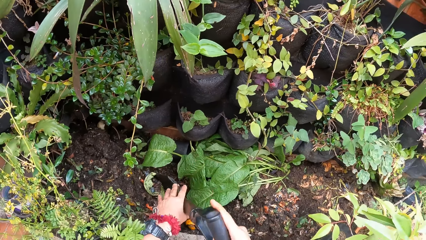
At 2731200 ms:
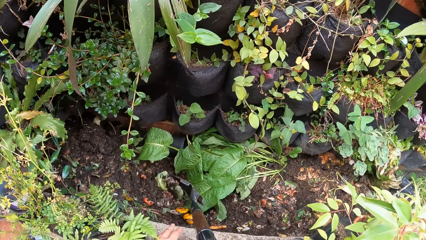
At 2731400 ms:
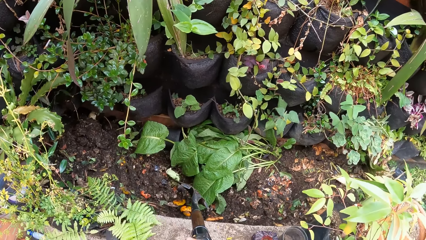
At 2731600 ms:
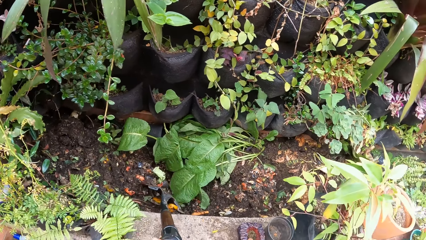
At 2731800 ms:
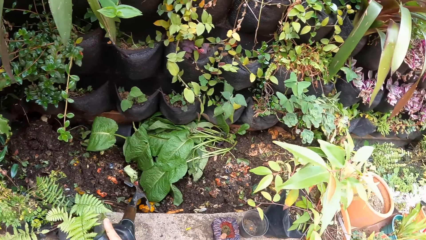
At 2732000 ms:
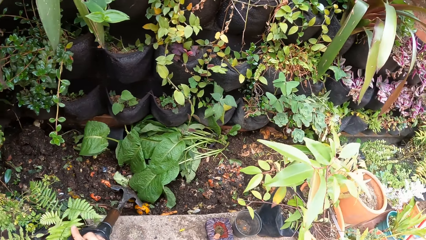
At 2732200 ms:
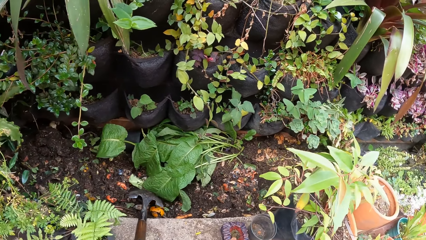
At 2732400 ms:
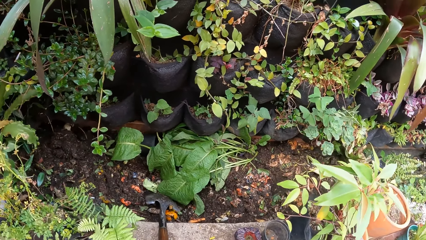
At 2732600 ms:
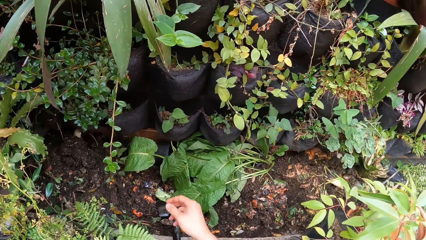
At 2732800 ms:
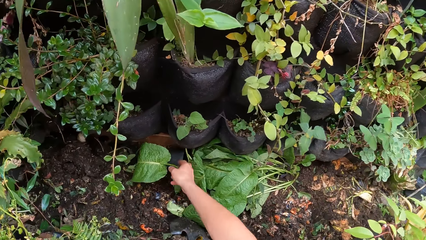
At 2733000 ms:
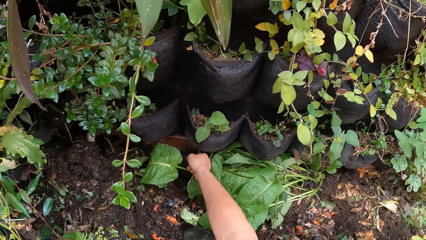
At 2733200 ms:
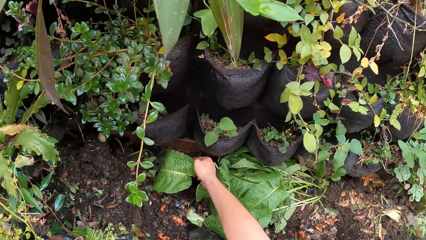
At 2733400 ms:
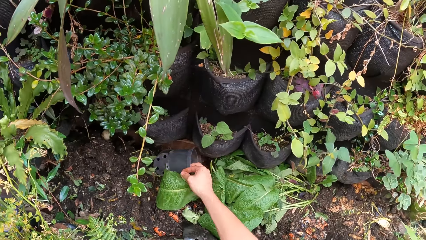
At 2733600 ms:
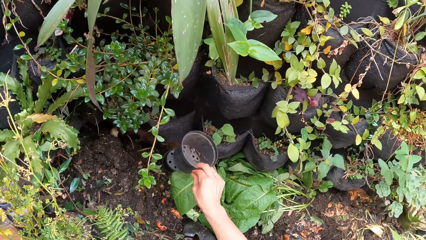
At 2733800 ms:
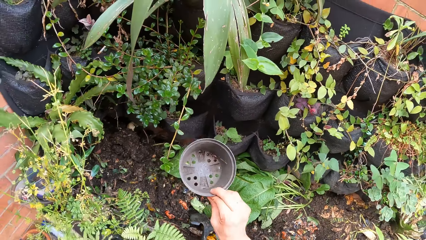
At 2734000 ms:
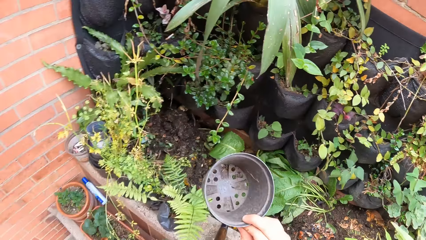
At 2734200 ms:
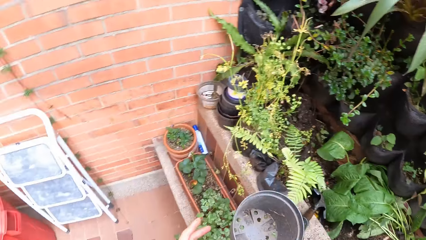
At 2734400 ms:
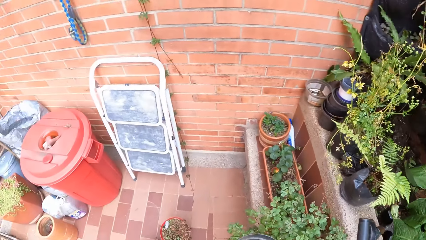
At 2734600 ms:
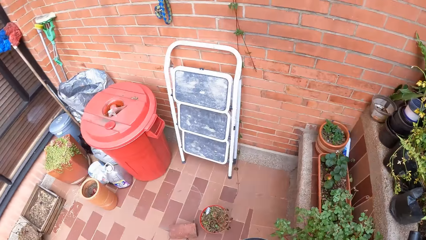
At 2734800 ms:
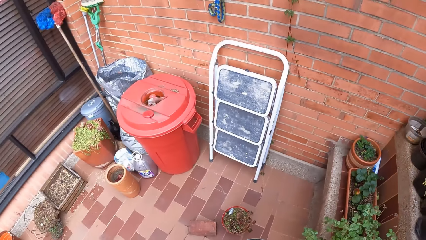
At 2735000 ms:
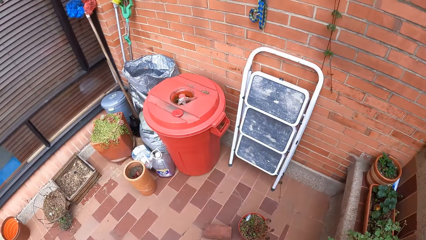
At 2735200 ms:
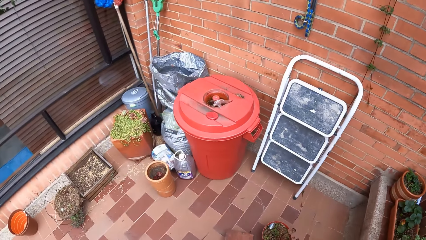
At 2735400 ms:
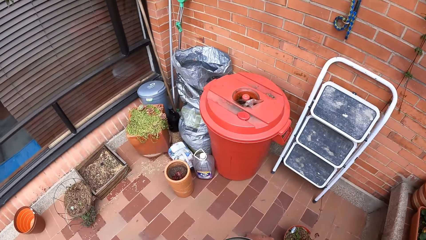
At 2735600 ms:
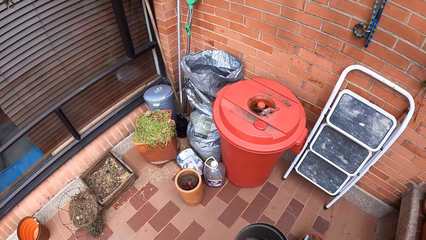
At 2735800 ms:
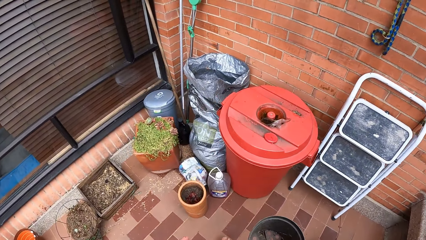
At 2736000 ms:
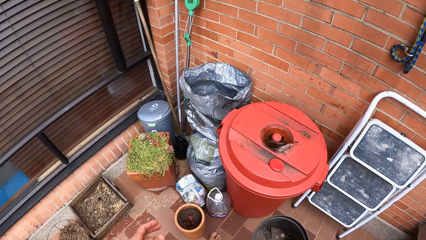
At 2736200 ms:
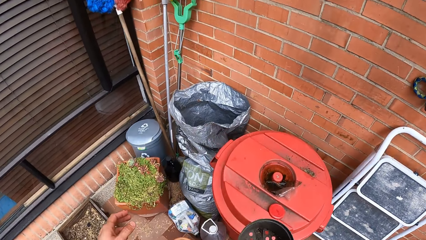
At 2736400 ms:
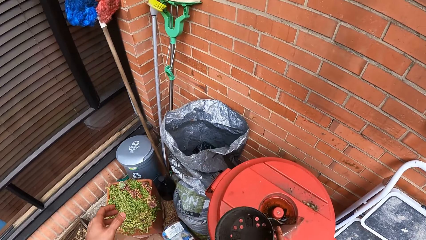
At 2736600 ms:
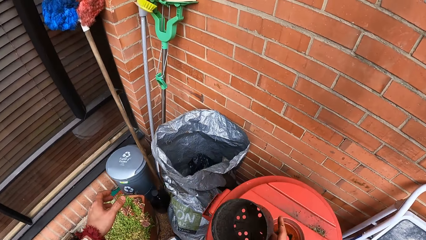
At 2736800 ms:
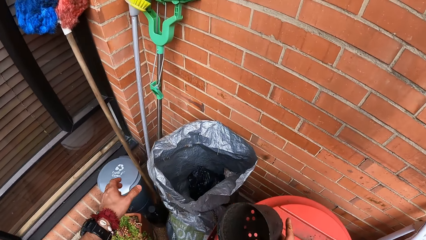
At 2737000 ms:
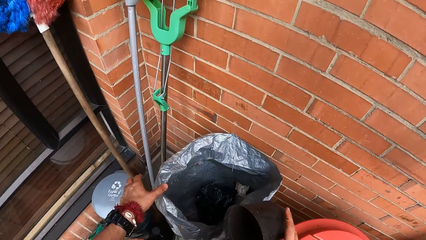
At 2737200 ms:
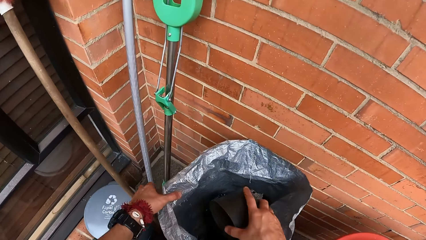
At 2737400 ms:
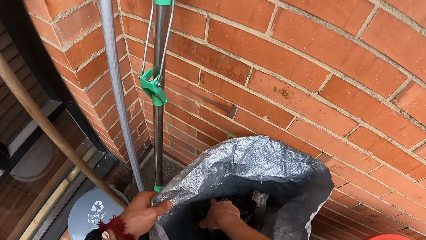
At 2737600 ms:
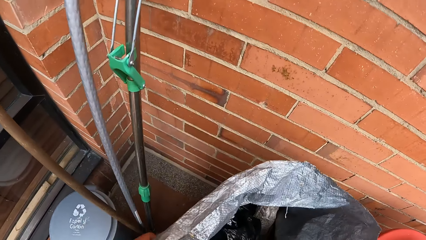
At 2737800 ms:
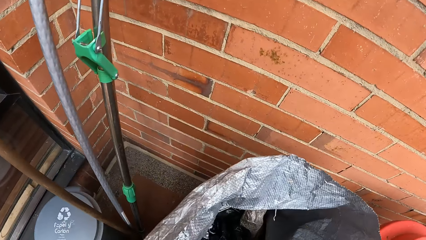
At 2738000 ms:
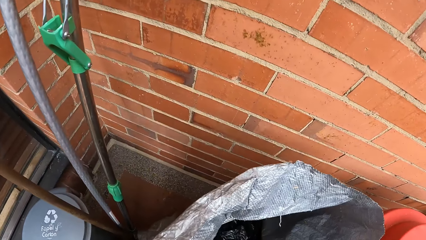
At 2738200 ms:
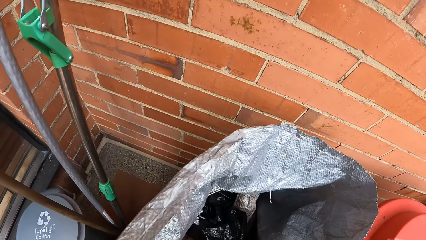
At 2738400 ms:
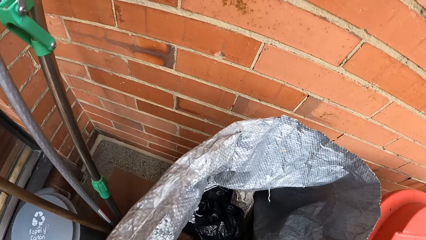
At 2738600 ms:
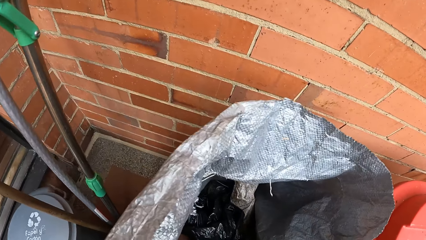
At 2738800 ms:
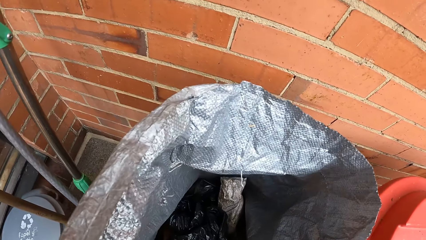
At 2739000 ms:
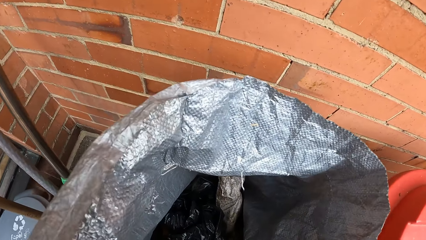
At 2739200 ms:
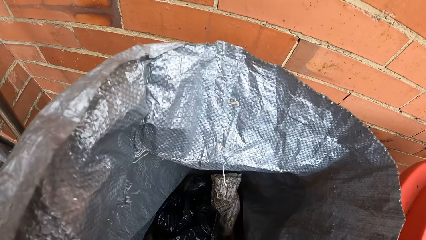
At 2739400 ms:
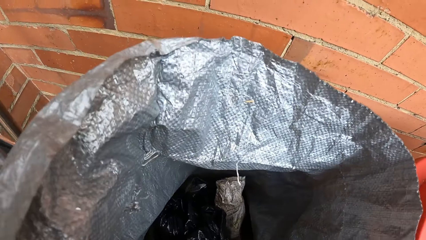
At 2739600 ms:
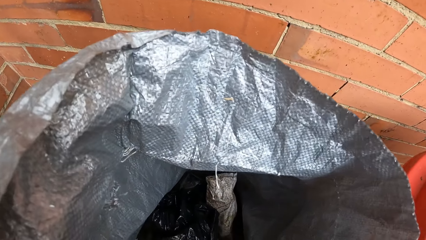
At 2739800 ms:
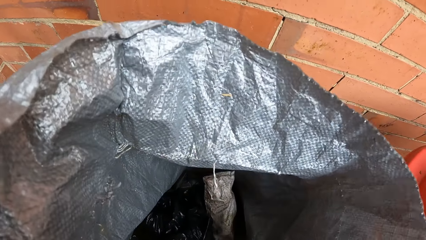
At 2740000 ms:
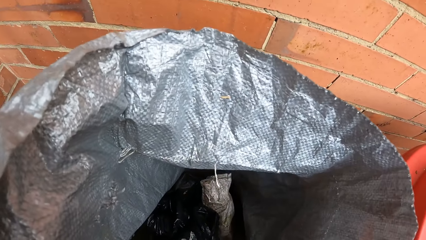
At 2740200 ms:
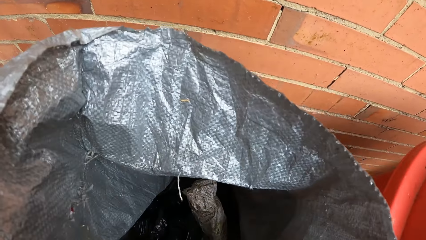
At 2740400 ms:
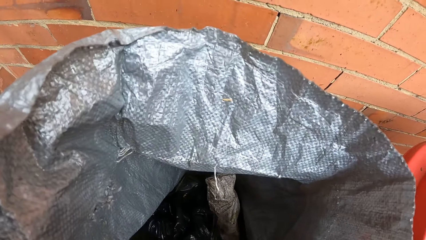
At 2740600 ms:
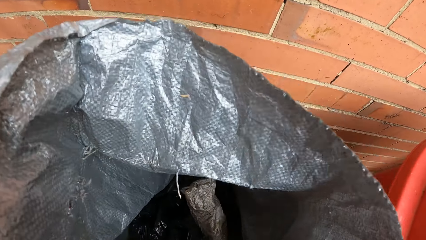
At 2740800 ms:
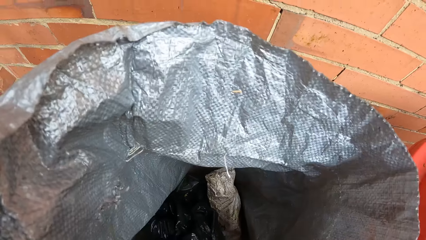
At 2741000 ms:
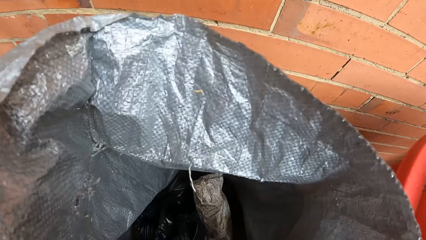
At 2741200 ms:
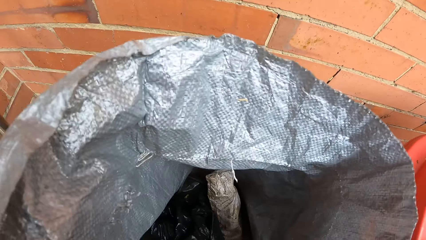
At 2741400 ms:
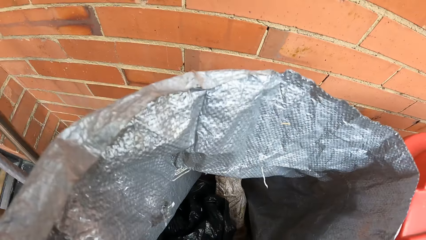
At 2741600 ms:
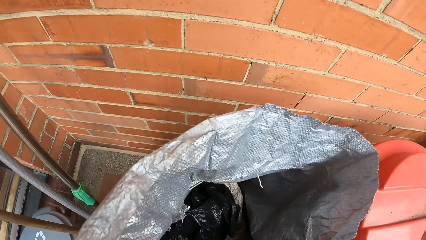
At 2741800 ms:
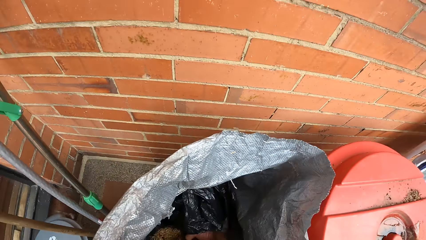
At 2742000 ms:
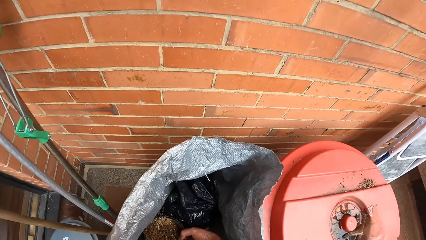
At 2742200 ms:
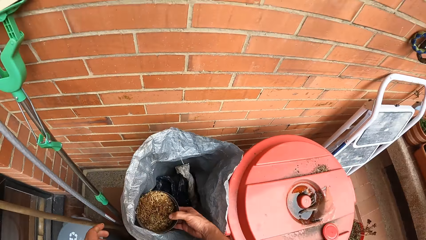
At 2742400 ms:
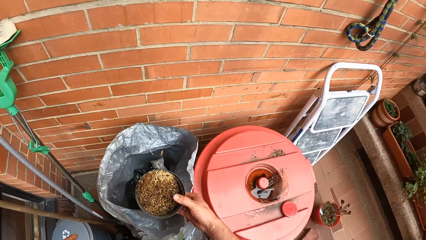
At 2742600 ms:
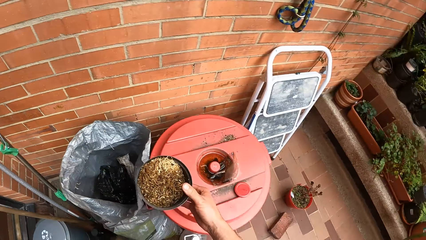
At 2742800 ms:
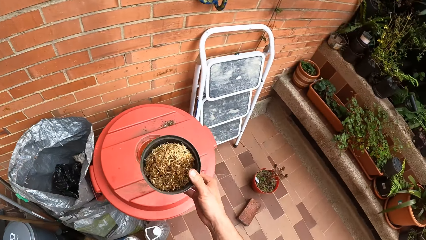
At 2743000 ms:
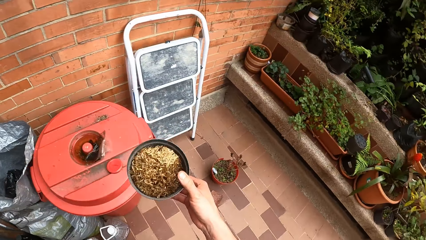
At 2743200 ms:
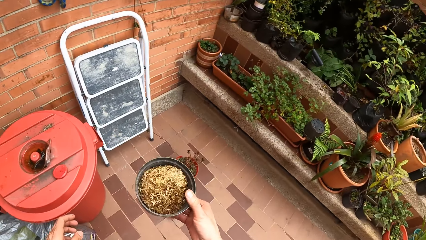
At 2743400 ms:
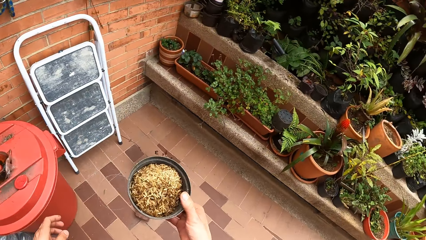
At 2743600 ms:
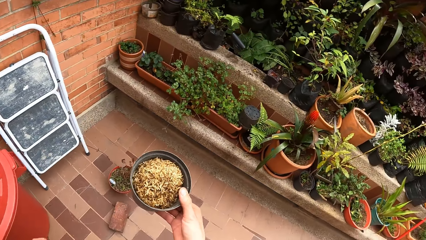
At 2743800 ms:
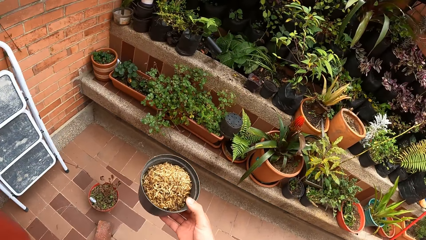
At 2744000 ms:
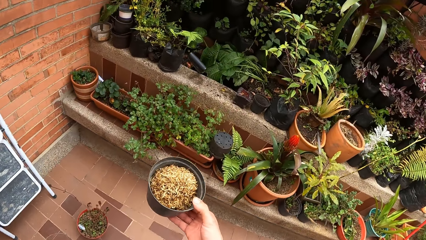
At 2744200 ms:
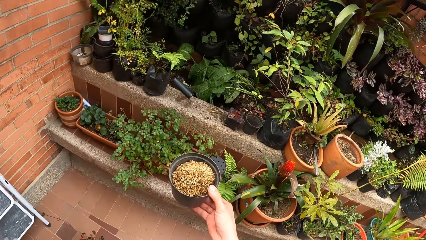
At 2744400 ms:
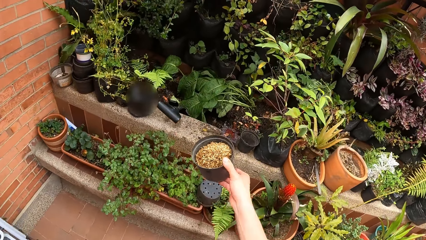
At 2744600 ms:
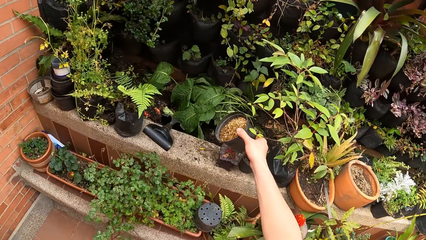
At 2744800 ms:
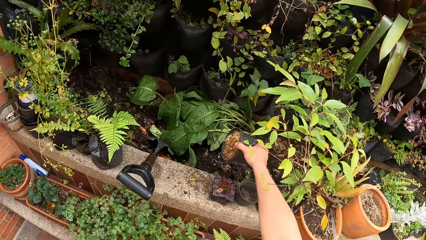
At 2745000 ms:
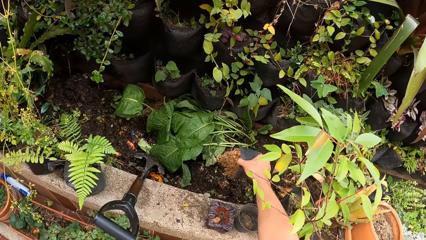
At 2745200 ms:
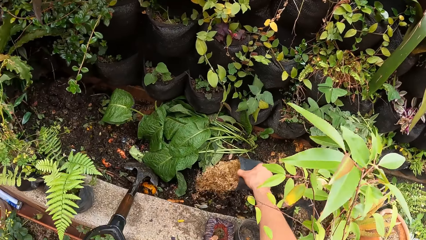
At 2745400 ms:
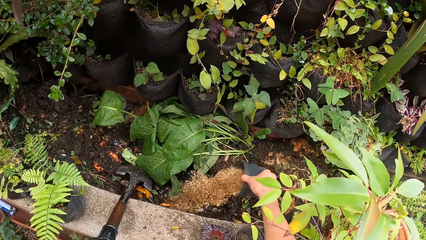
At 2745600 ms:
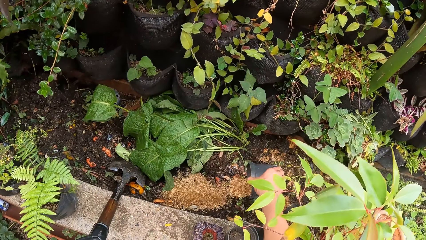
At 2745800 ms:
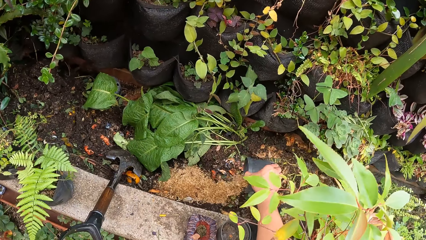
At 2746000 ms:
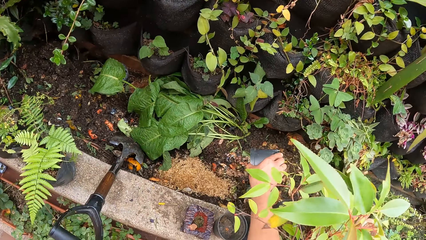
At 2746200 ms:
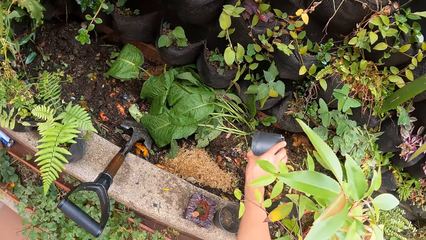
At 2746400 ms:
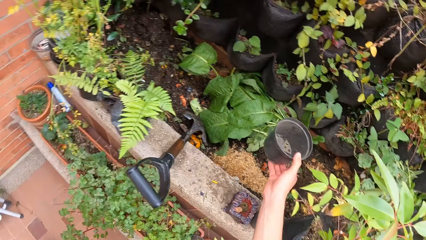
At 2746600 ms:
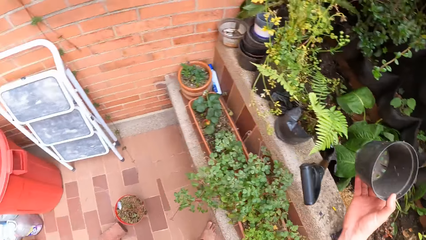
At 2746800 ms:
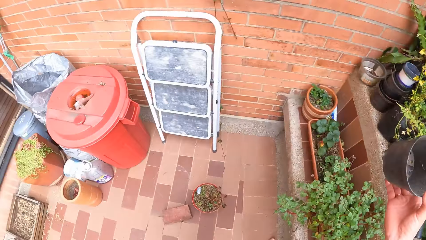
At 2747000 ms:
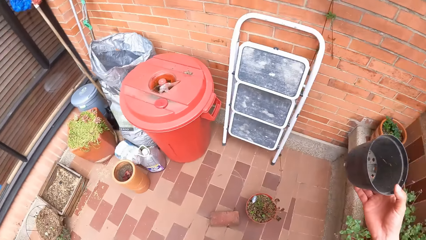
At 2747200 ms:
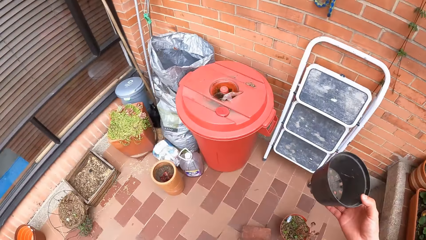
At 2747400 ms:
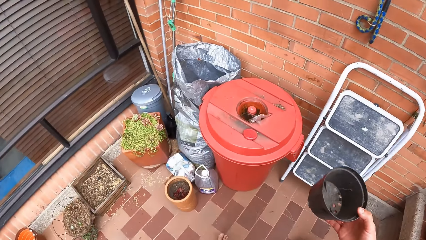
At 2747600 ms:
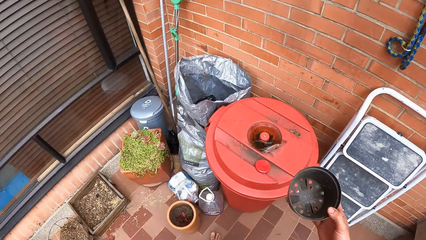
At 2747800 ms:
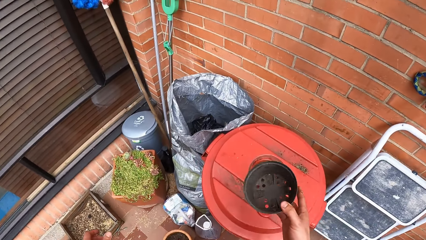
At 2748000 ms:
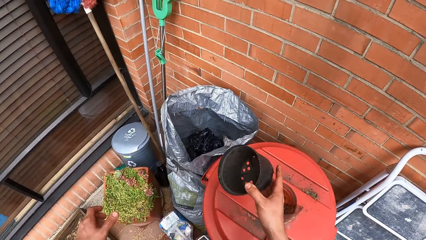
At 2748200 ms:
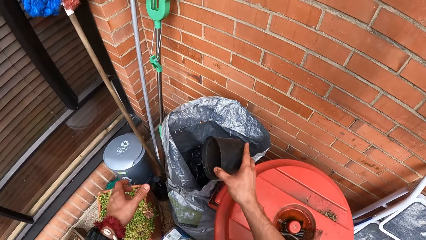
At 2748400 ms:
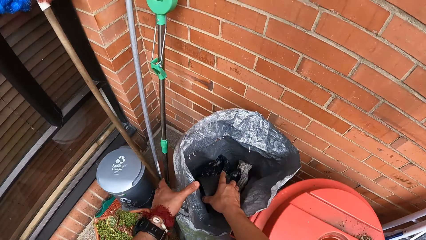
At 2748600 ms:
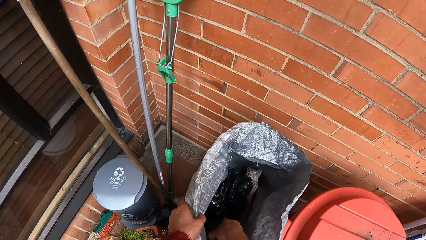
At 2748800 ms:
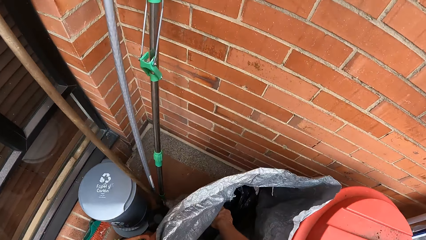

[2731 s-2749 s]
The camera wearer puts the shovel down. He carries a plant pot or container from the ground with his right hand. He holds the container. He walks toward the wall. He scoops sand from a nylon sack with the plant pot in his right hand. He holds the bag. He holds the container. He walks toward the plants. He pours the sand from the plant pot to the ground. He holds the container. He walks toward the dust bin. He scoops sand from the nylon sack with the plant pot in his right hand.
